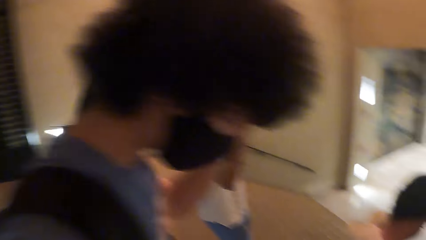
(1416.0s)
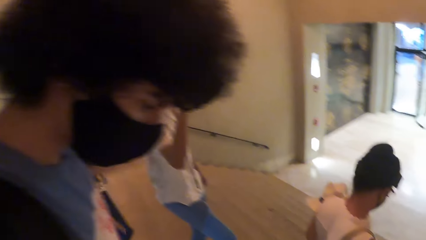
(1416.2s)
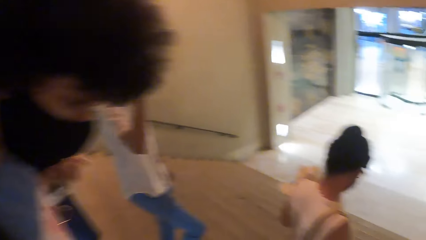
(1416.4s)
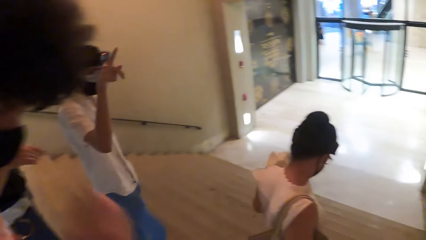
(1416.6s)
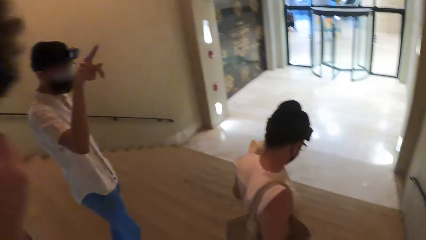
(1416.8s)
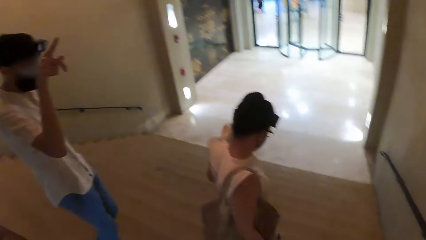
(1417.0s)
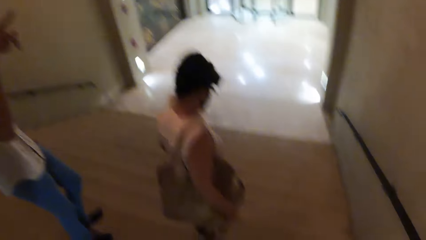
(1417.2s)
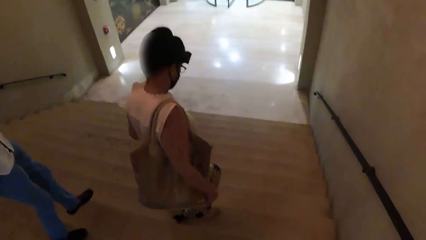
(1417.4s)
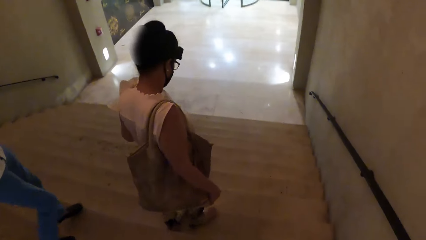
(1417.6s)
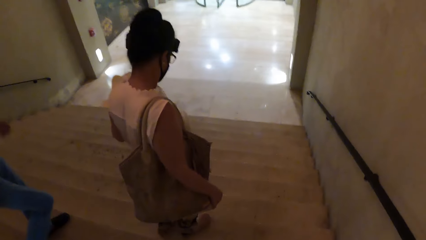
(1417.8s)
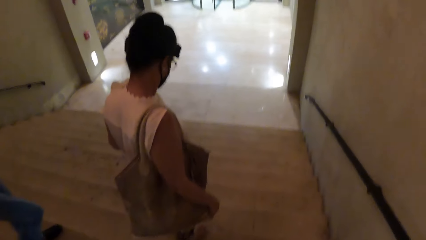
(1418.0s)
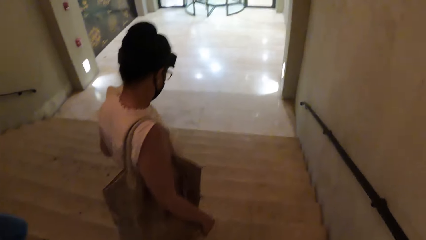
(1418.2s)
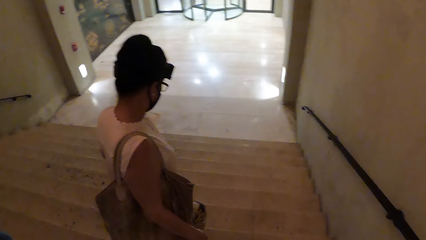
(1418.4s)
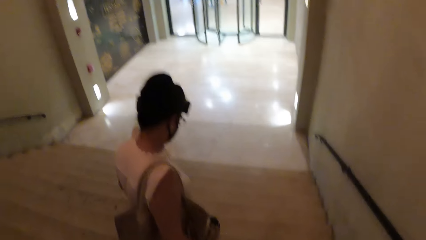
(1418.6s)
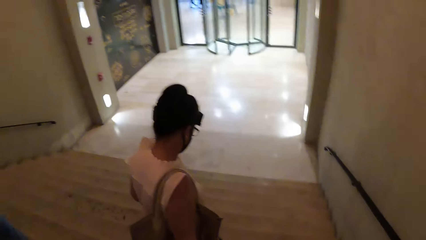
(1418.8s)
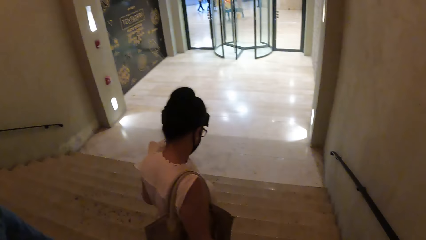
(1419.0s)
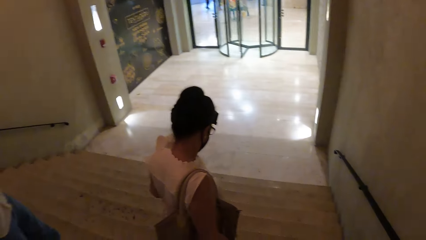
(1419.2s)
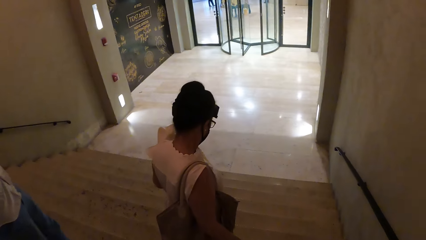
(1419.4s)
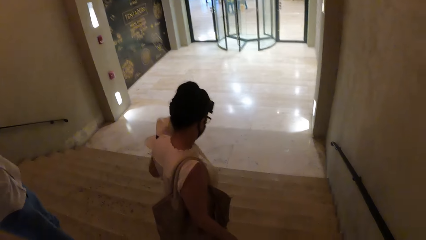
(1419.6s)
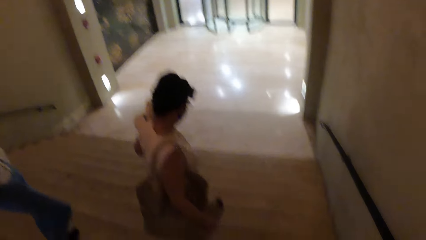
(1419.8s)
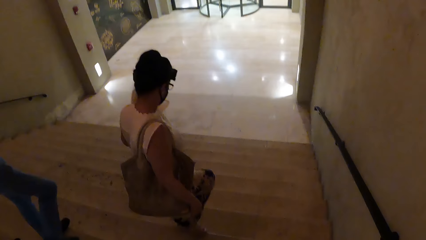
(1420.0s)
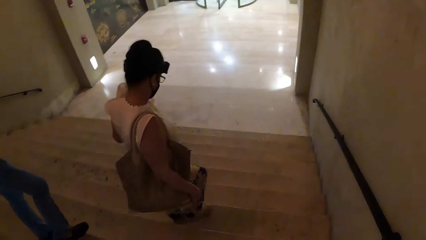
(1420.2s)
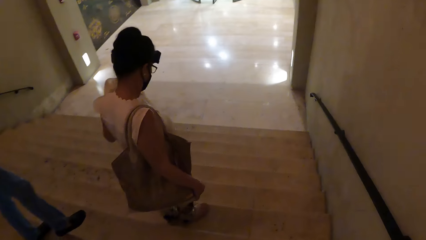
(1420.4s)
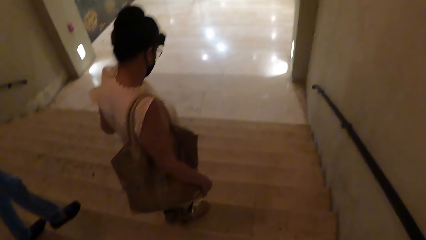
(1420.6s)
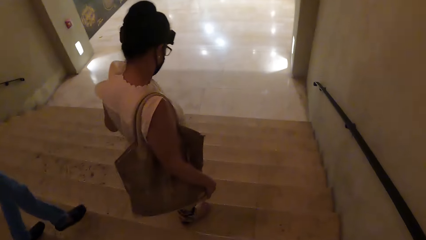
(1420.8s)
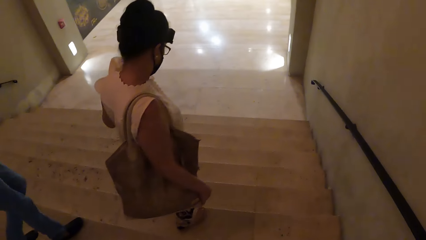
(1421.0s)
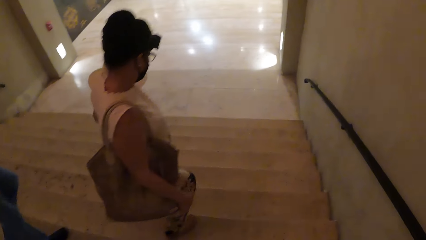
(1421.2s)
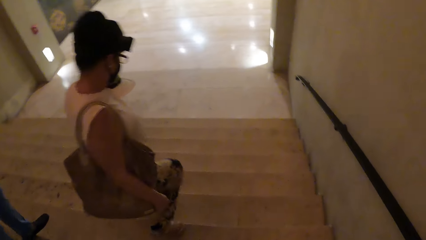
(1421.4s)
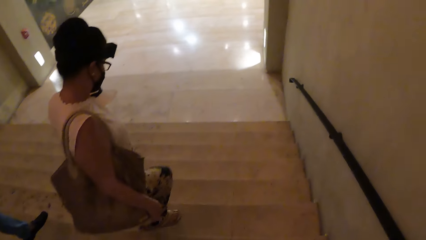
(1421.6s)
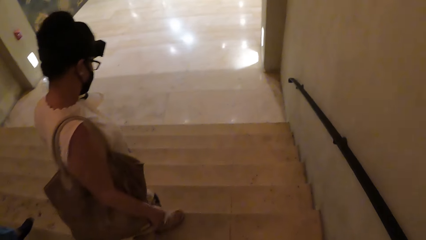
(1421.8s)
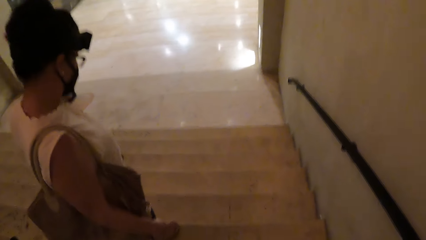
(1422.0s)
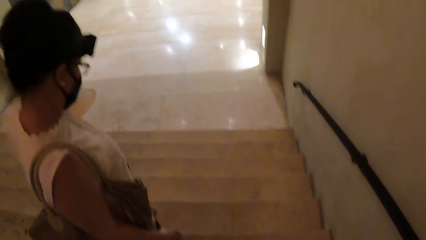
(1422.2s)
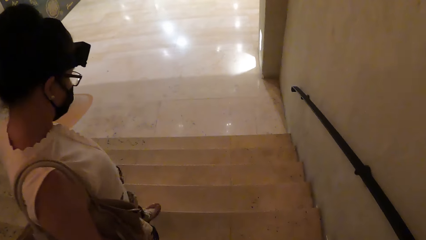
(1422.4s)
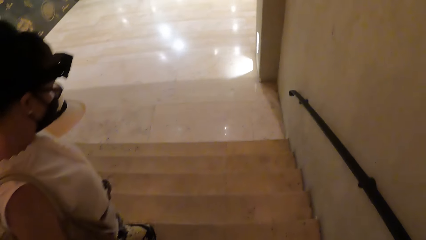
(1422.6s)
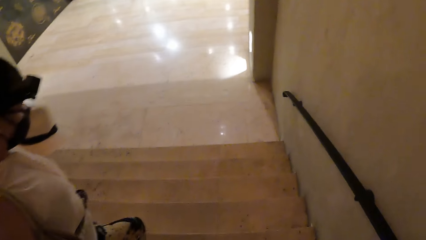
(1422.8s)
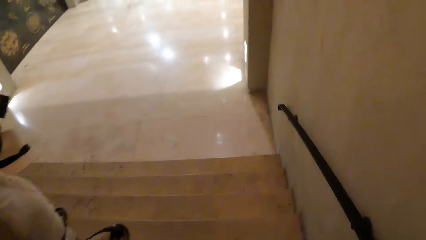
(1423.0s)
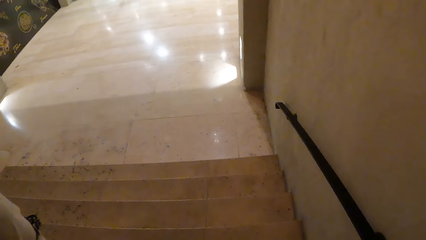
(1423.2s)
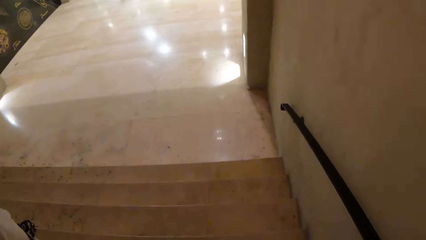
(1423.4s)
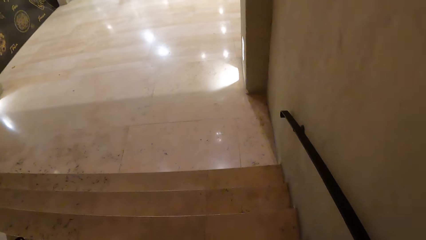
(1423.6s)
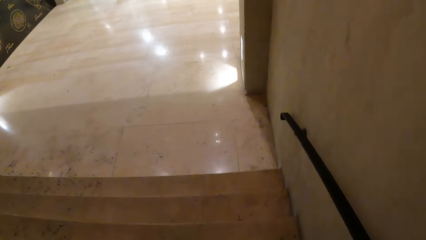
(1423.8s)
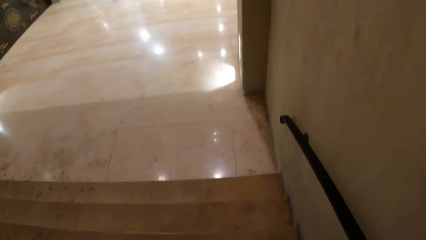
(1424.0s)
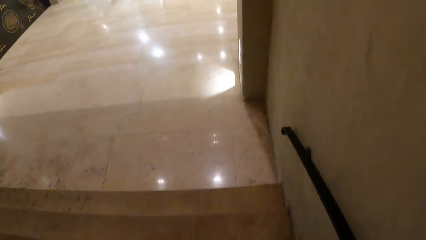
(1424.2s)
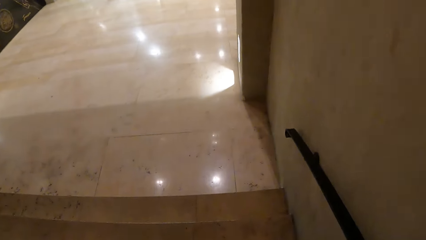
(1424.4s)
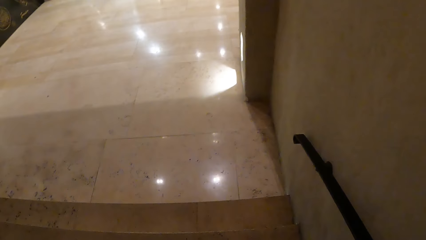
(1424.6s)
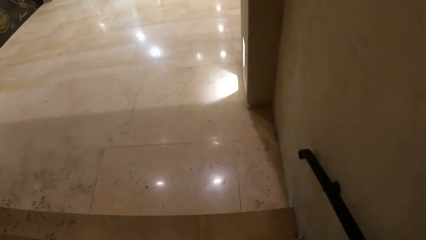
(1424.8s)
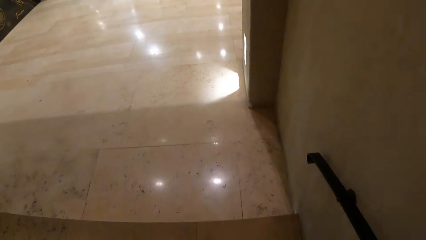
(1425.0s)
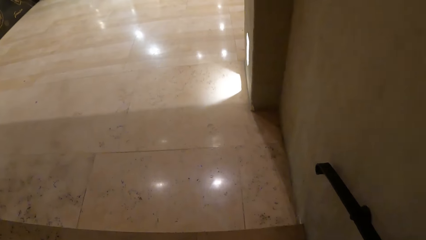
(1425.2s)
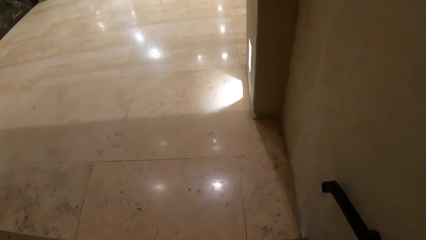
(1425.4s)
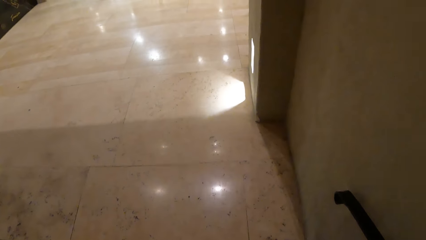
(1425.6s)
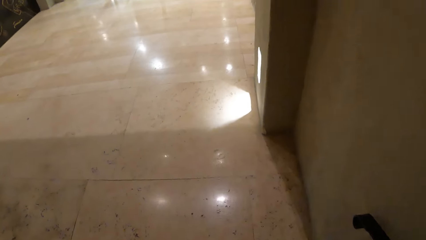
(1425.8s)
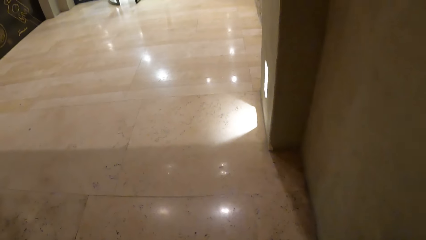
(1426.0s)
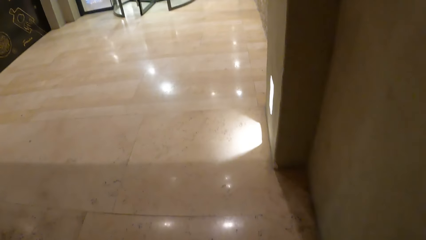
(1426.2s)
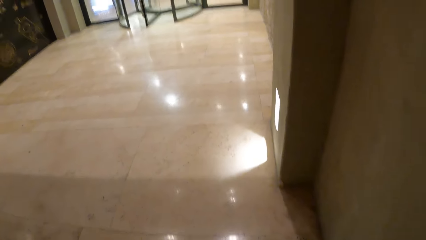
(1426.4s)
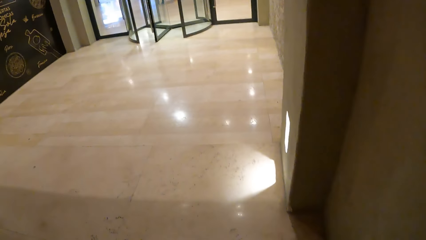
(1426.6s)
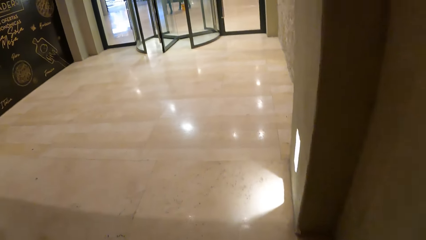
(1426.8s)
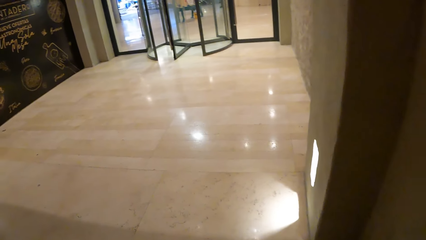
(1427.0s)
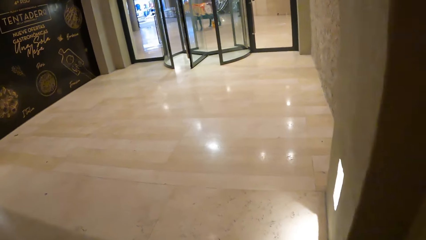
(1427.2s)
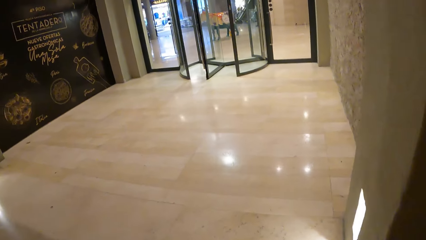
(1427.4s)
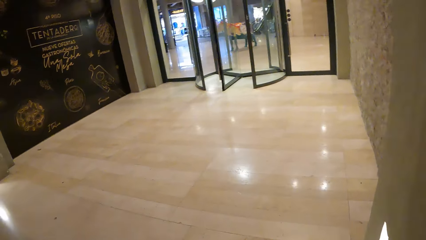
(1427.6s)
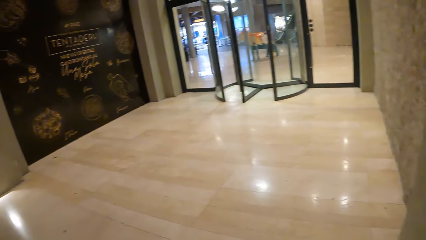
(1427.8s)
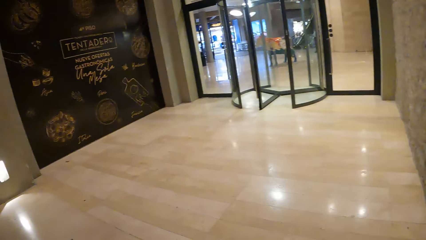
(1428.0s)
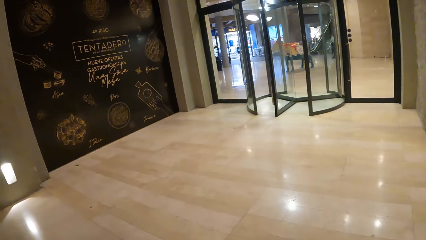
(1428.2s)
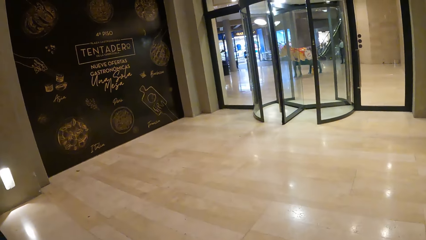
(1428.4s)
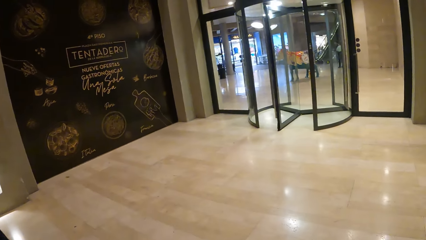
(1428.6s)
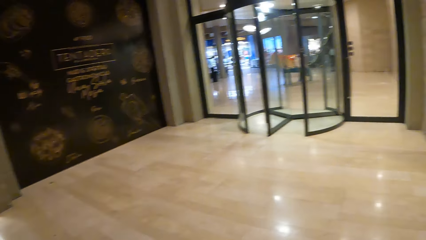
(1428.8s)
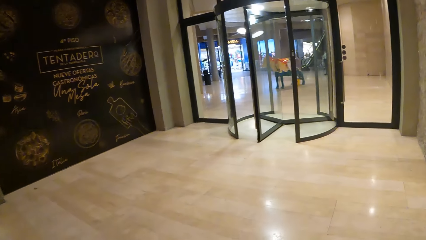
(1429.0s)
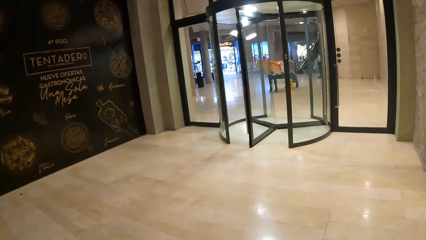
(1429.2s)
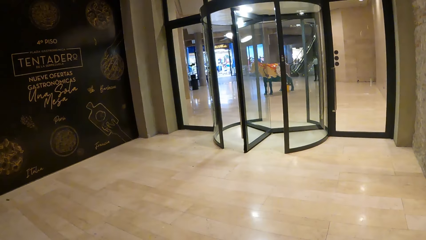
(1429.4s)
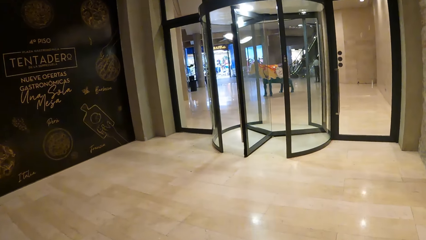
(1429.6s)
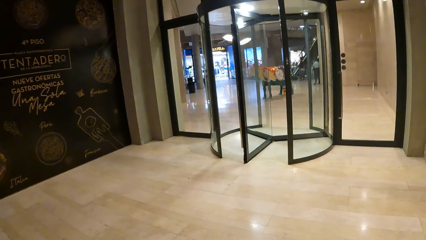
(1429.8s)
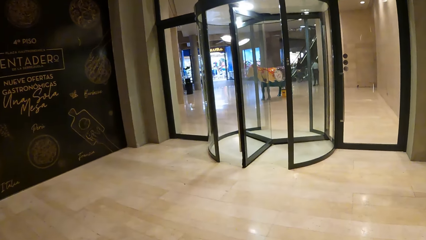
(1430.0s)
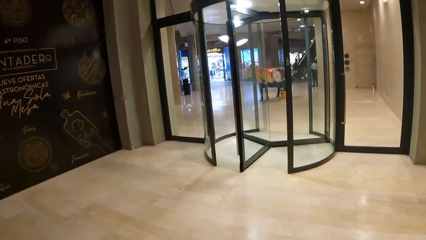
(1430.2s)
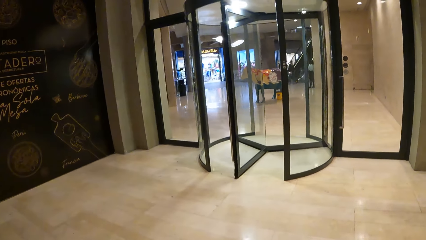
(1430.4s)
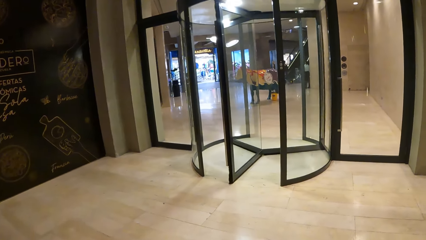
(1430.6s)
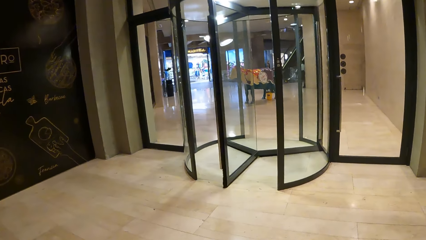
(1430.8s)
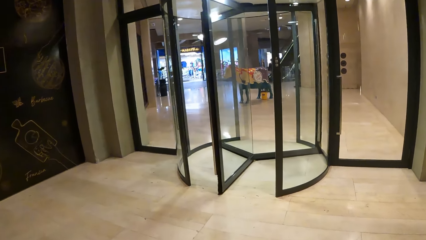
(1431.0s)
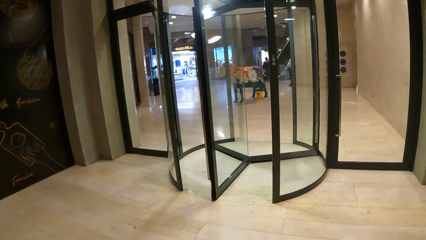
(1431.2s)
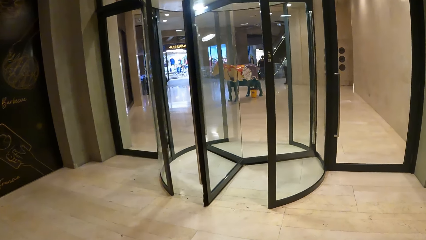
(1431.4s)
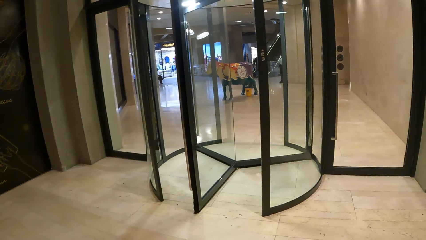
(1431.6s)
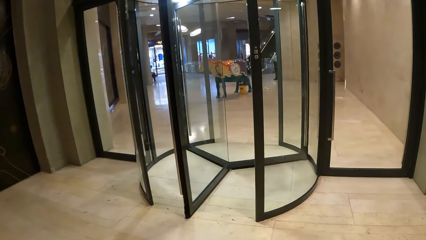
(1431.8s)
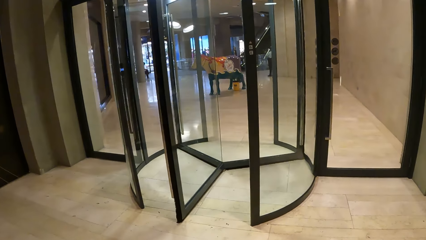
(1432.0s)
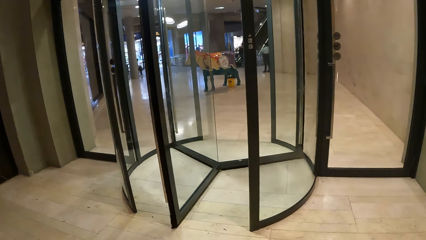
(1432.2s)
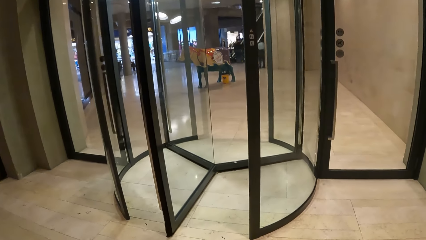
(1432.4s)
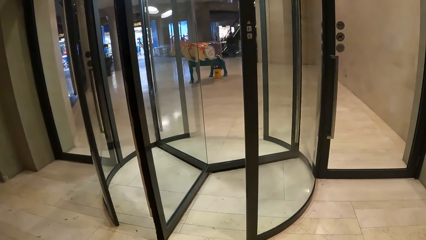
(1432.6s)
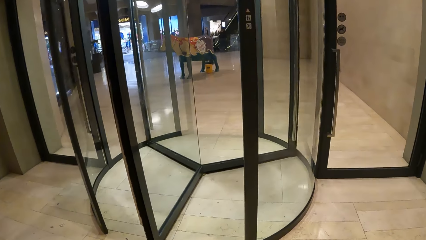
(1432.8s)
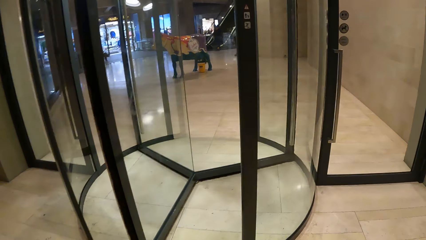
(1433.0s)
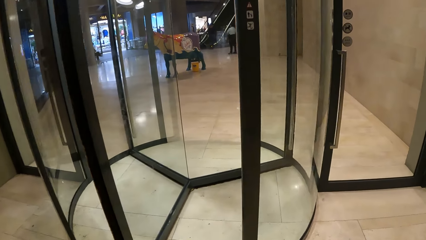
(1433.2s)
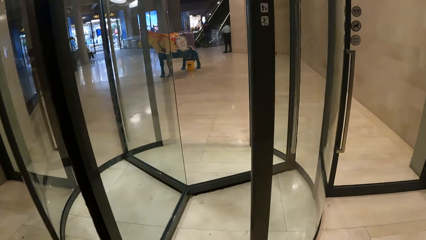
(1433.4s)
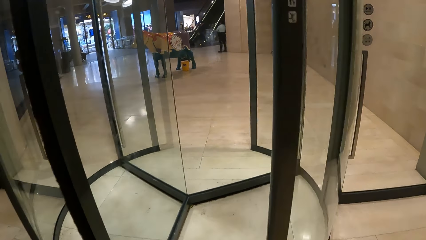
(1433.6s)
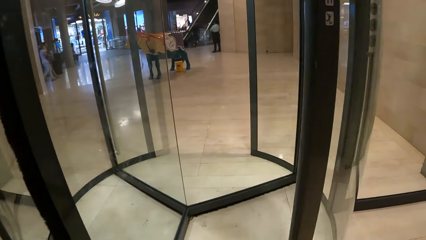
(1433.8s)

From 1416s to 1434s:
The camera wearer climbs down the stairs. They walk into the building. They walk around.
